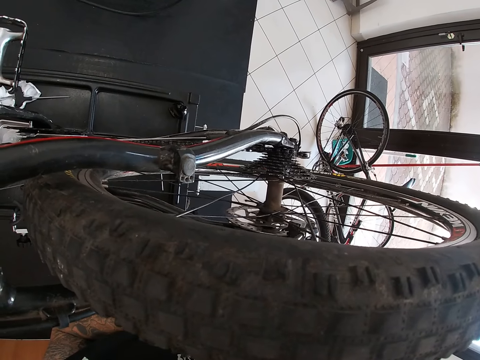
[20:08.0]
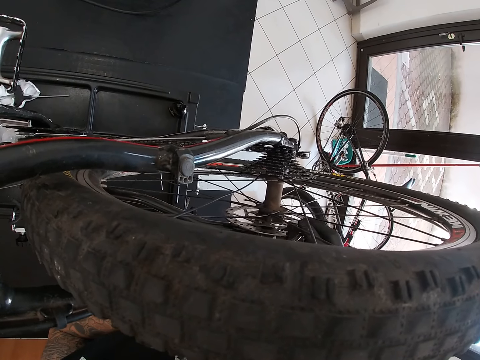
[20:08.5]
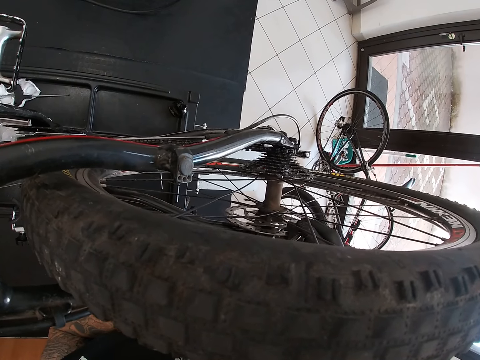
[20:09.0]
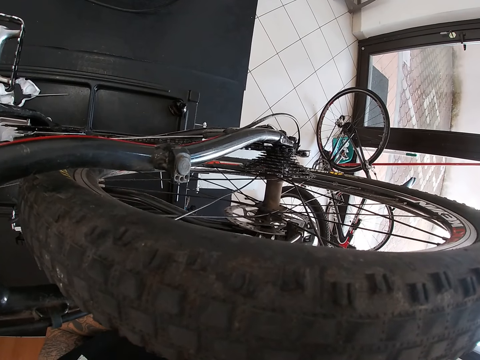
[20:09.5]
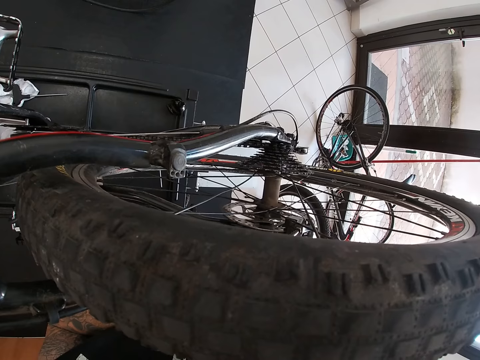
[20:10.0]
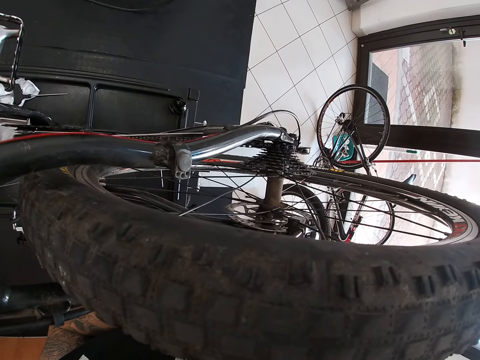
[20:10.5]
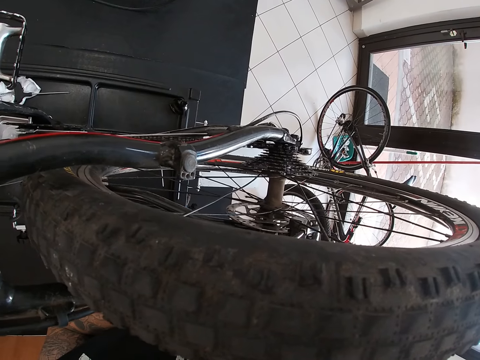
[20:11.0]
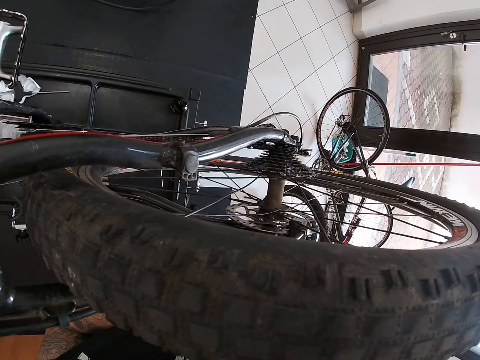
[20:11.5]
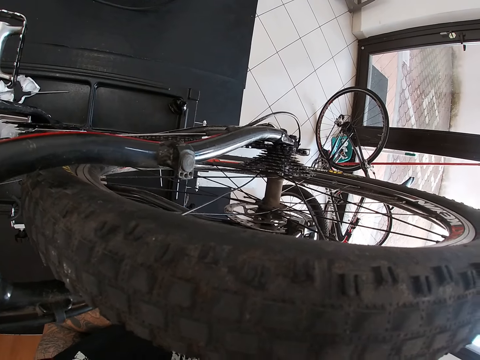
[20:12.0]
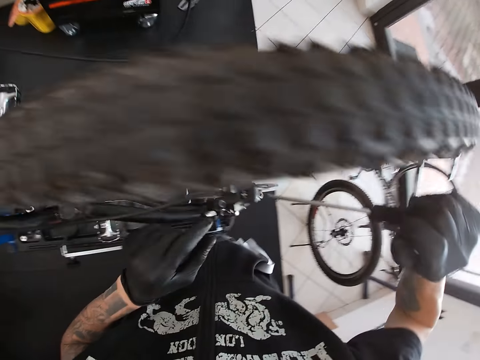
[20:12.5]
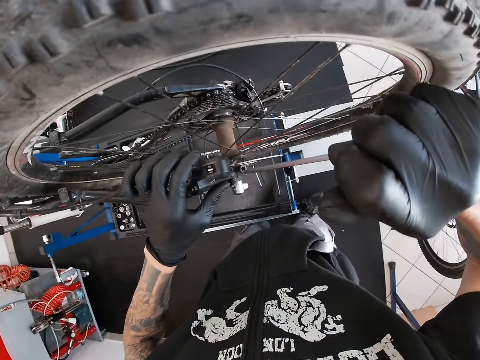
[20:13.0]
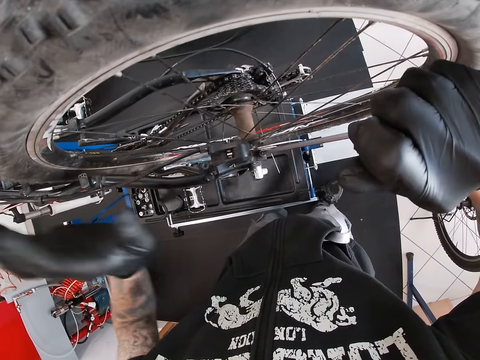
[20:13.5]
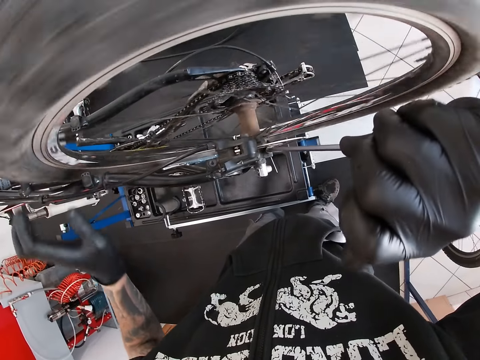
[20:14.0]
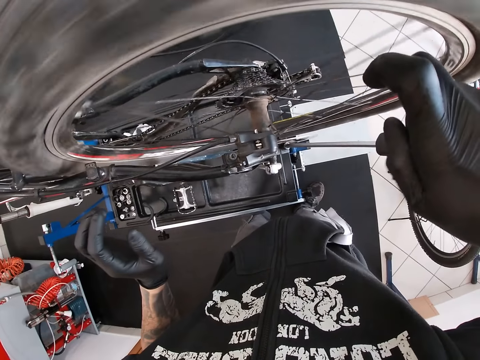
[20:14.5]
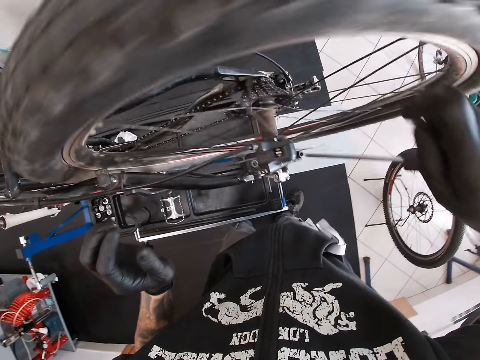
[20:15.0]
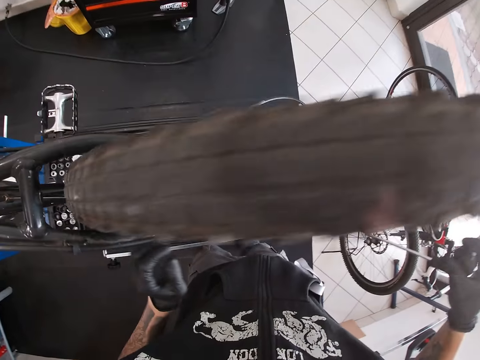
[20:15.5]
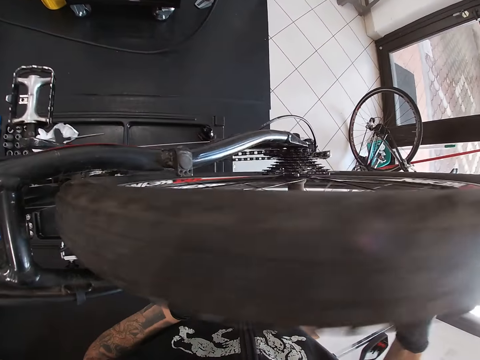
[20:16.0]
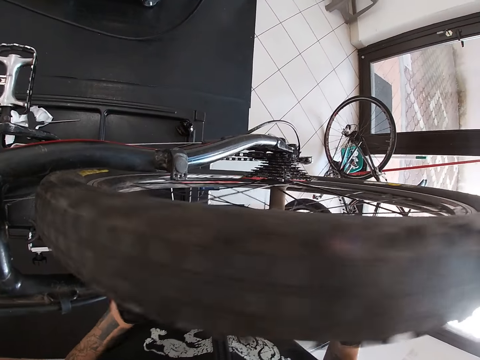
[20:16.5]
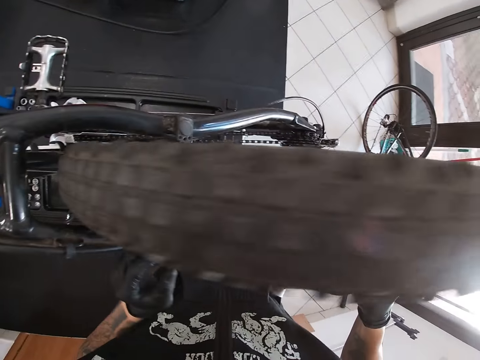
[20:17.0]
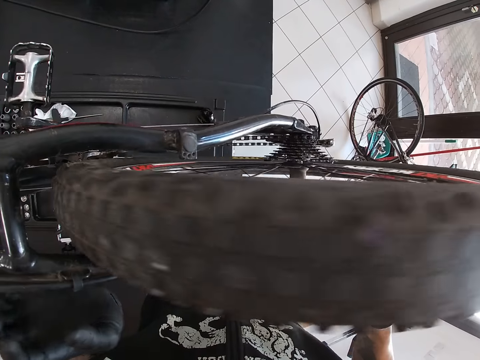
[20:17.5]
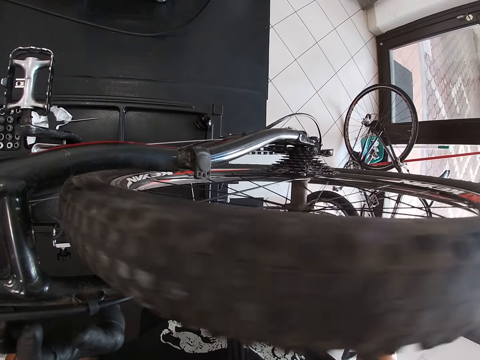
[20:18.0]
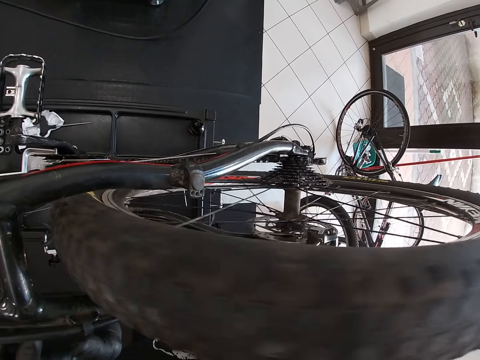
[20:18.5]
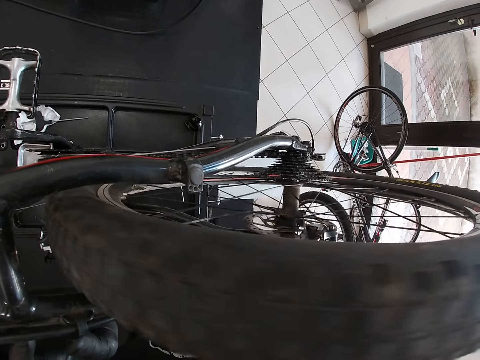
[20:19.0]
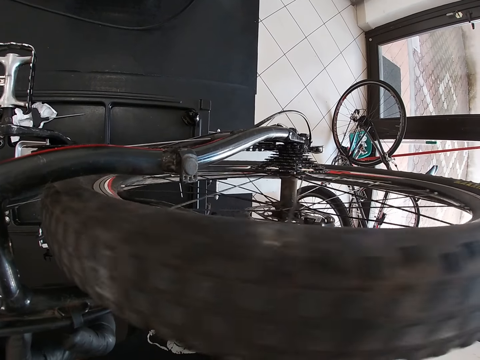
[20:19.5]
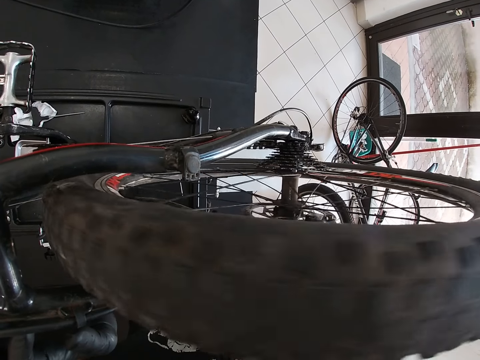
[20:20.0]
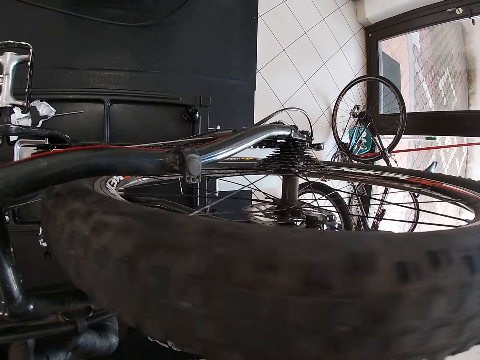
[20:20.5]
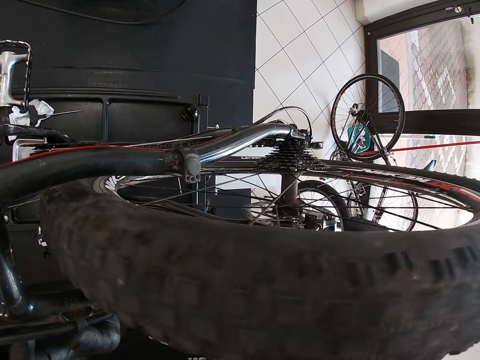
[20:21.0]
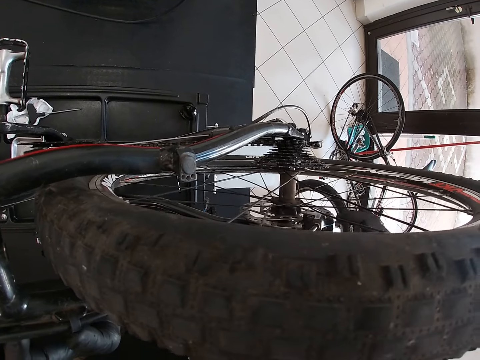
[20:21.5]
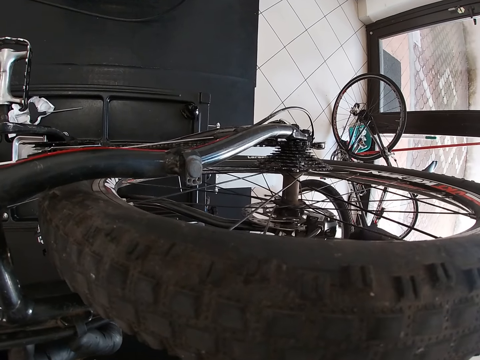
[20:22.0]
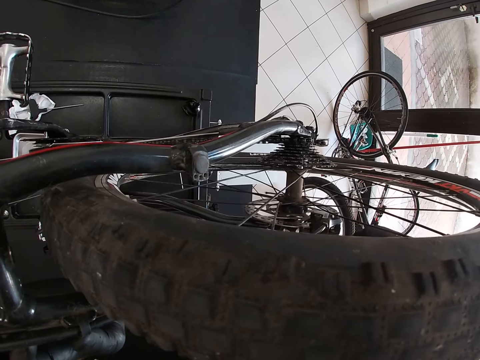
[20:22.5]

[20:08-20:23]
The camera wearer turns the rear wheel of the bicycle with his left hand.

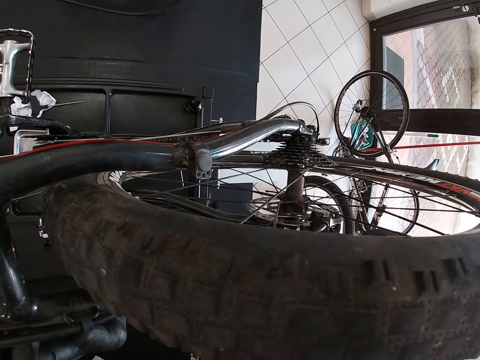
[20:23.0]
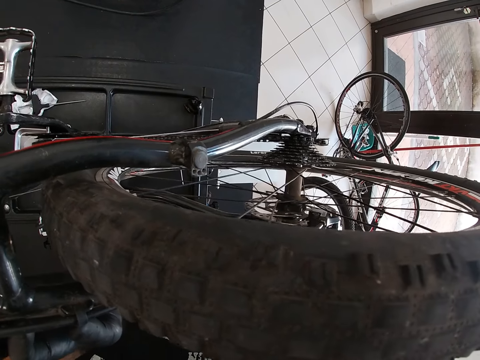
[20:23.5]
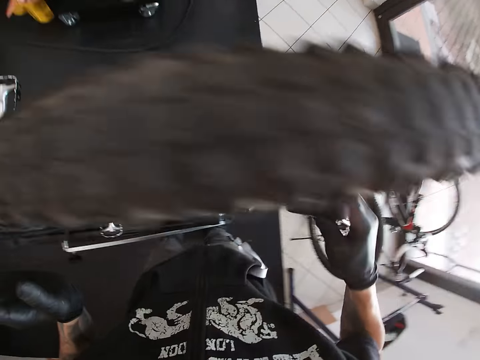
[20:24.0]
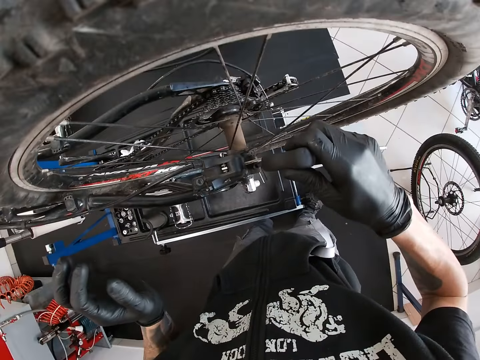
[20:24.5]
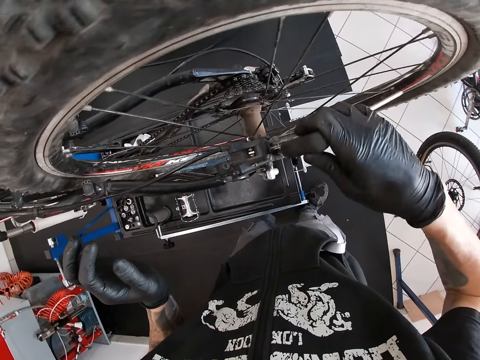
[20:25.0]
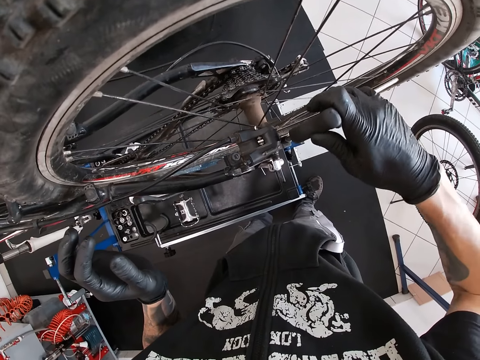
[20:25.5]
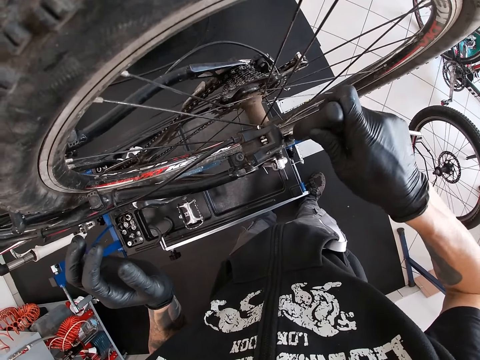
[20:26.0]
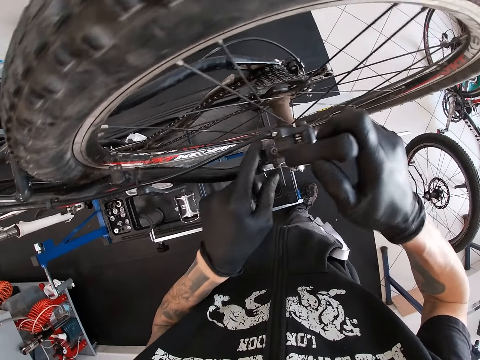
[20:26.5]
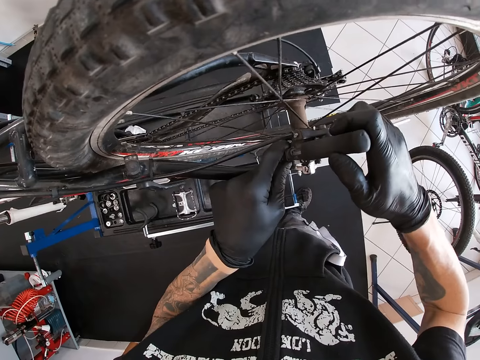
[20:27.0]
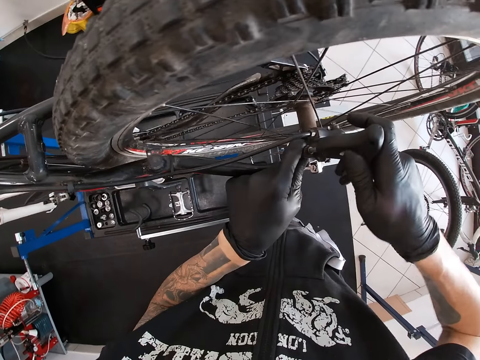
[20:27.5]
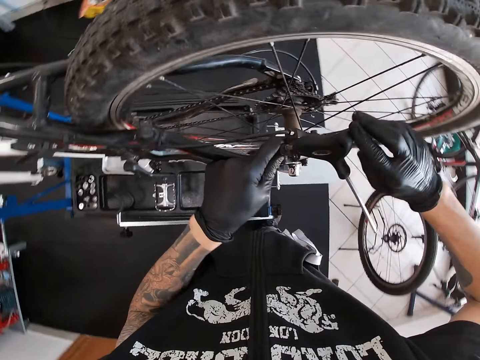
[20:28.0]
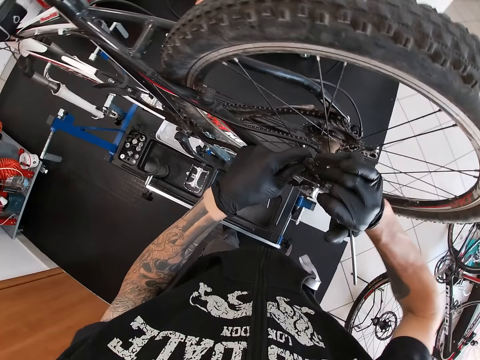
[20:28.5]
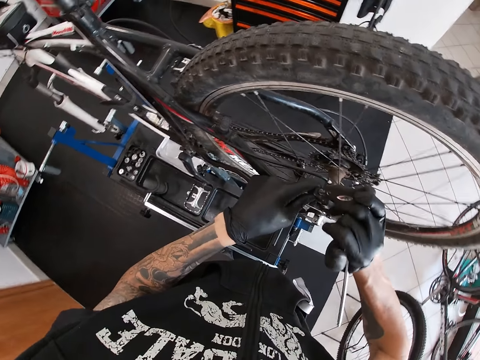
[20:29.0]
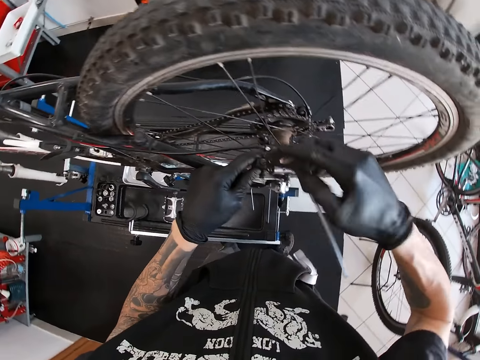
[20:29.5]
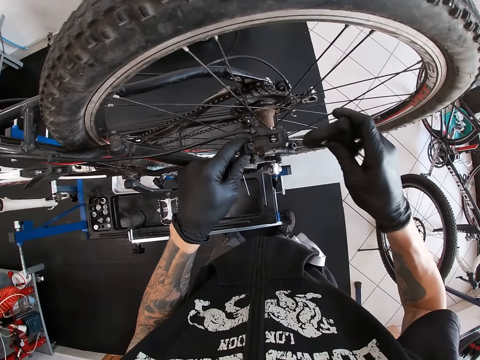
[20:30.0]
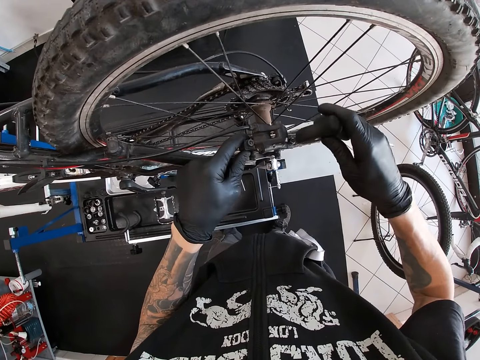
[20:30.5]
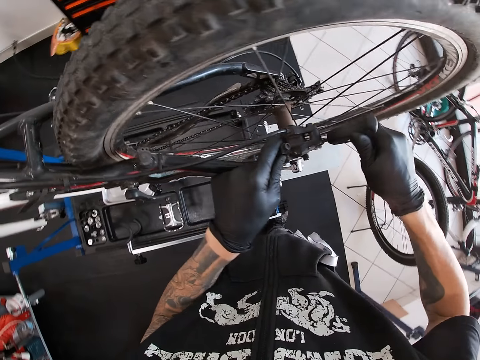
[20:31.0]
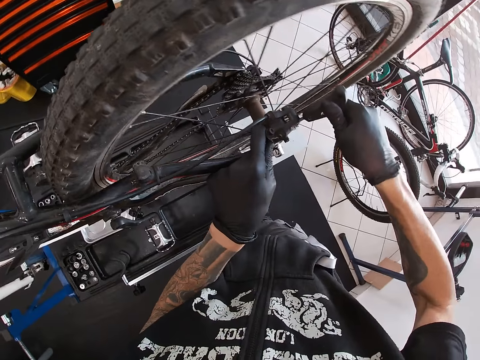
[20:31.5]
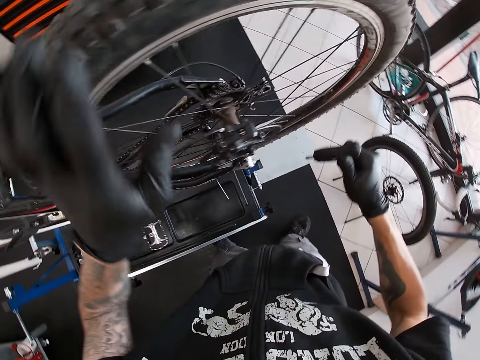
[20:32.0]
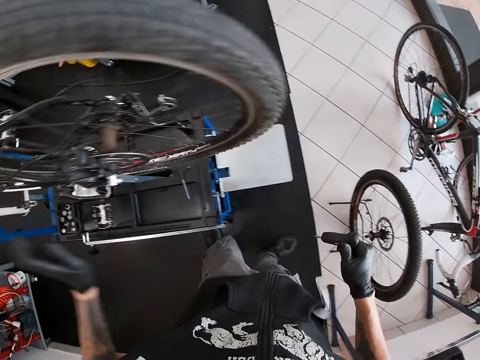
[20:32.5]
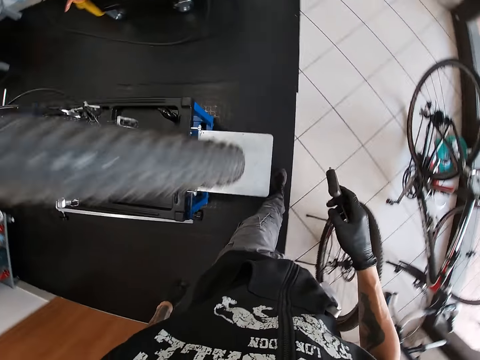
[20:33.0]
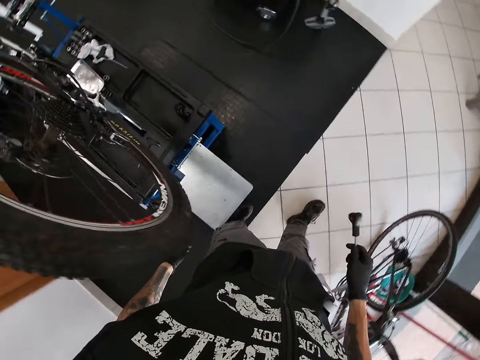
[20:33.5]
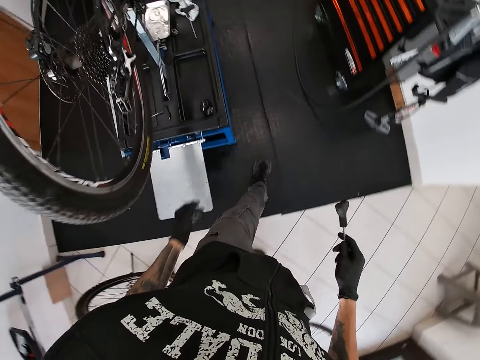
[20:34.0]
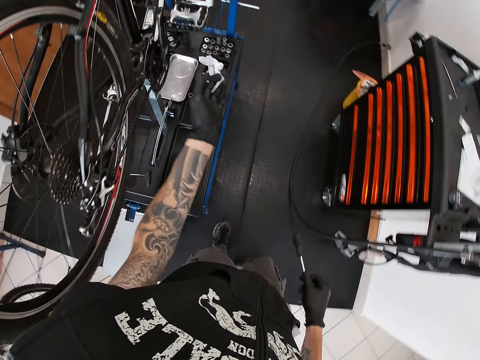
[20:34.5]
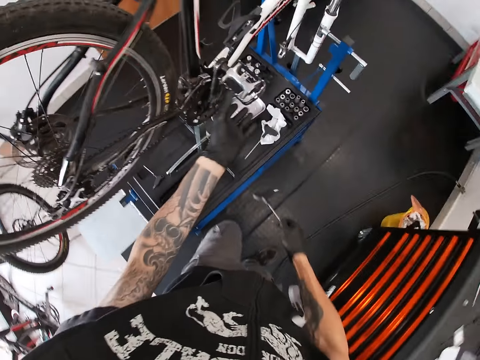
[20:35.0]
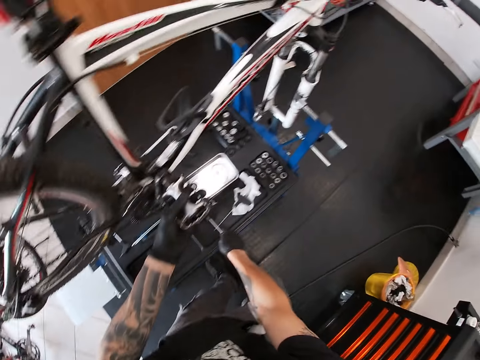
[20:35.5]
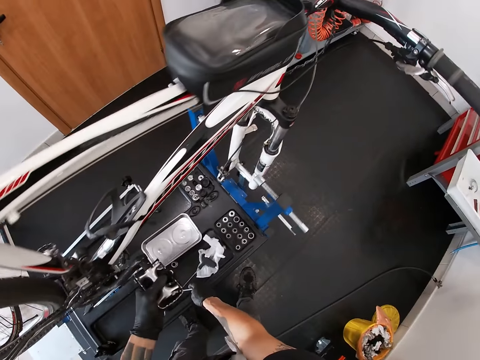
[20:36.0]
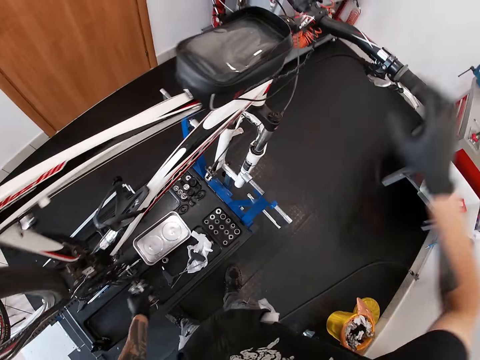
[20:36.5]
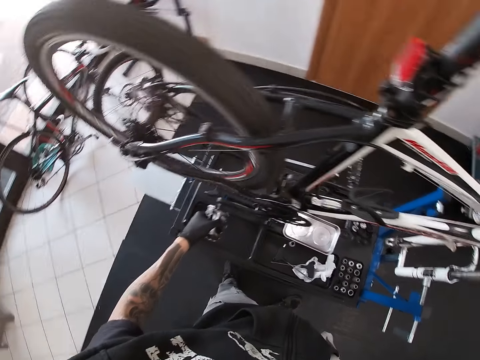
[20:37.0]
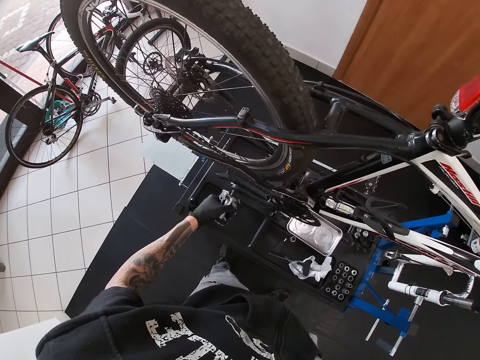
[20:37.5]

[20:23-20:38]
The camera wearer turns the rear wheel of the bicycle with his left hand. He turns the pedal of the bicycle with his left hand. He drops the allen key in the tool holder on the bicycle repair stand with his right hand. He puts his right hand on the right handlebar of the bicycle.
